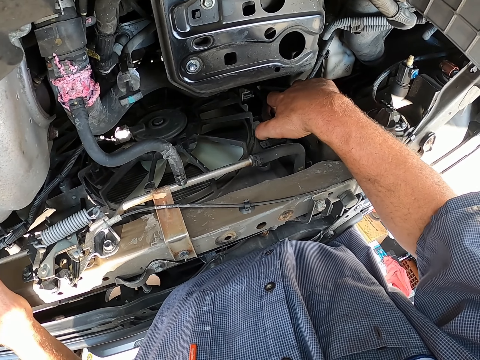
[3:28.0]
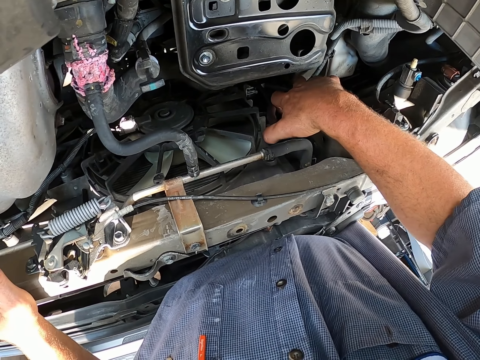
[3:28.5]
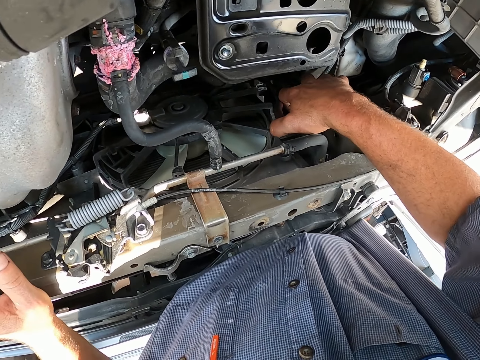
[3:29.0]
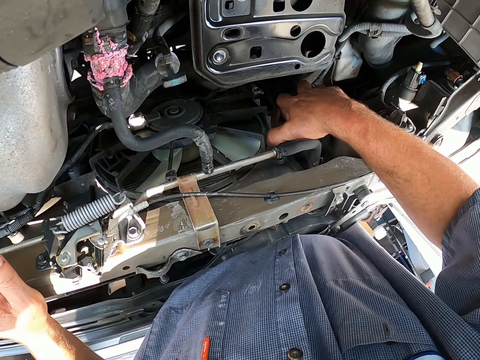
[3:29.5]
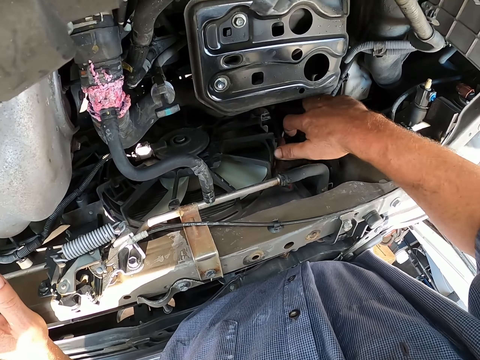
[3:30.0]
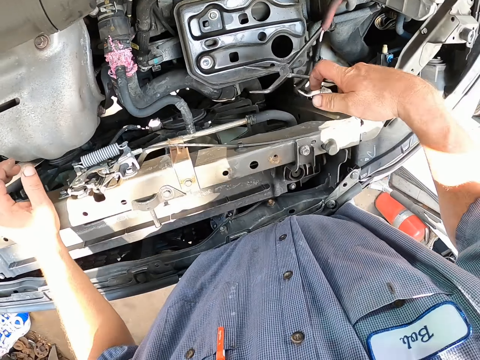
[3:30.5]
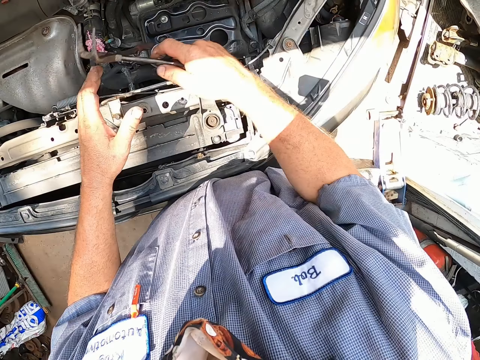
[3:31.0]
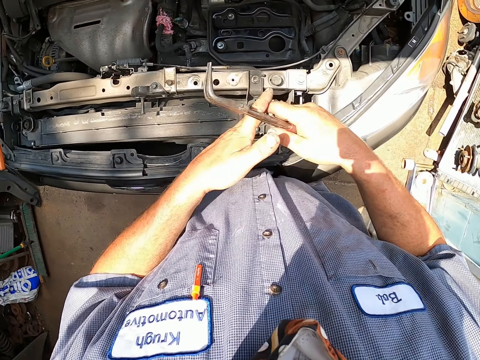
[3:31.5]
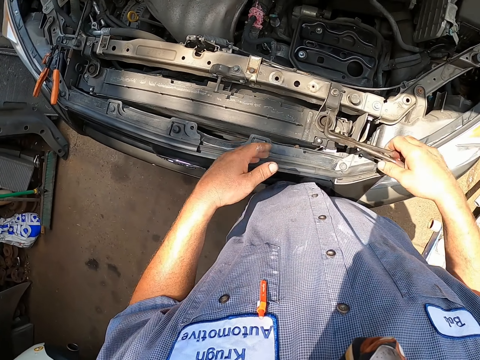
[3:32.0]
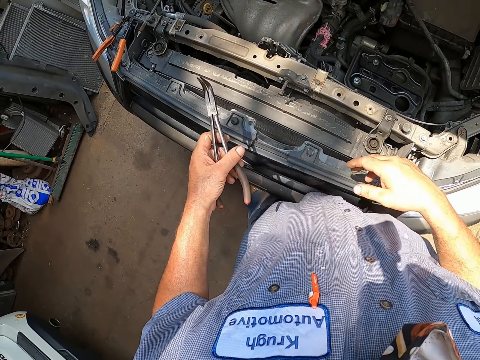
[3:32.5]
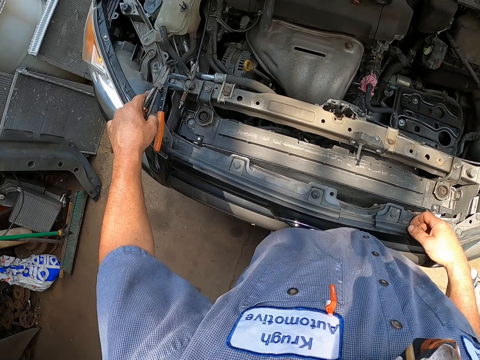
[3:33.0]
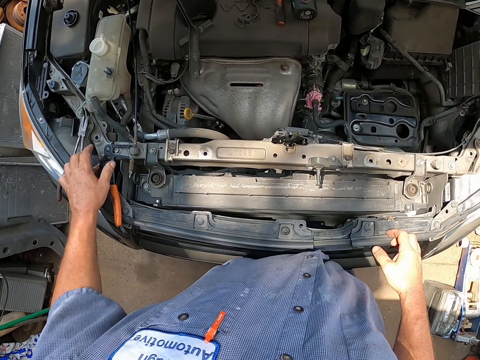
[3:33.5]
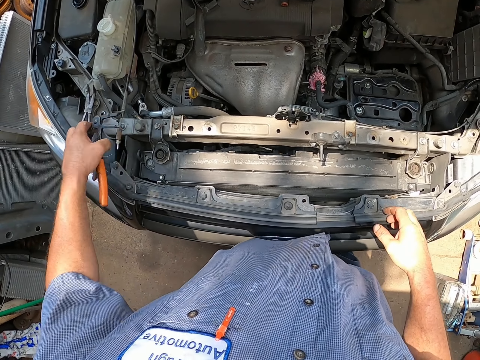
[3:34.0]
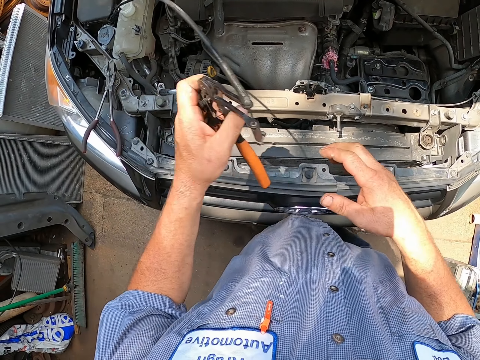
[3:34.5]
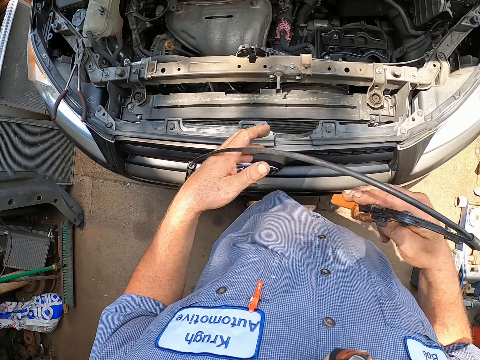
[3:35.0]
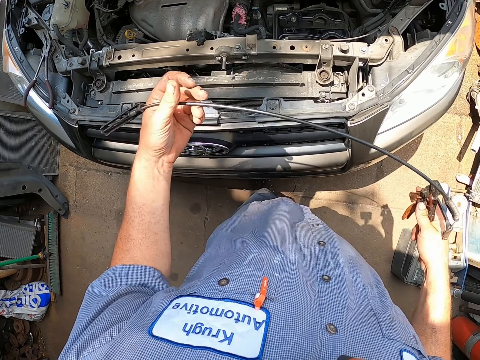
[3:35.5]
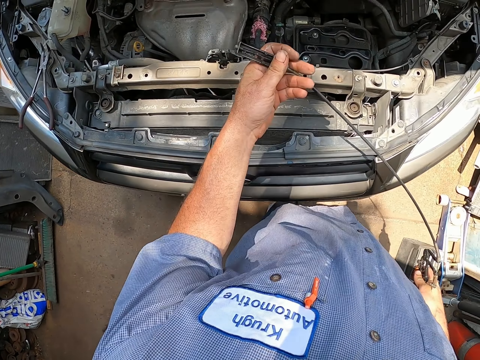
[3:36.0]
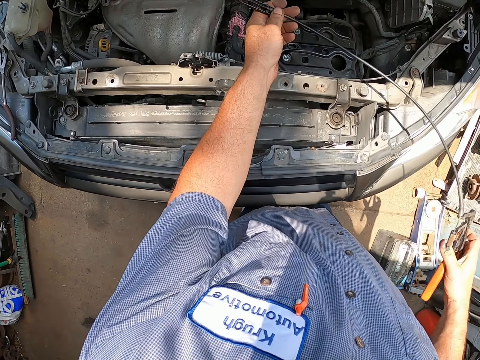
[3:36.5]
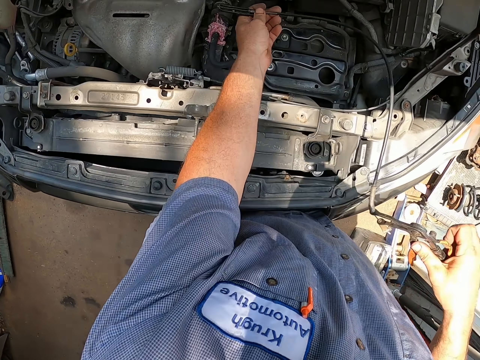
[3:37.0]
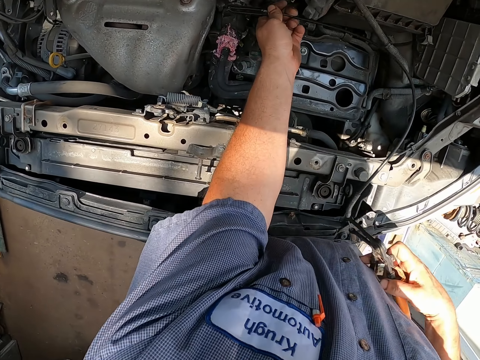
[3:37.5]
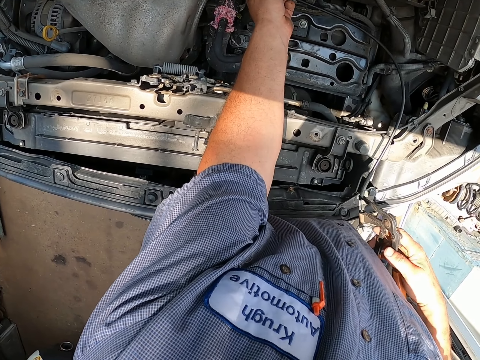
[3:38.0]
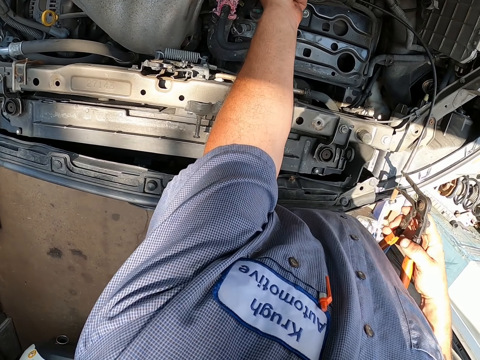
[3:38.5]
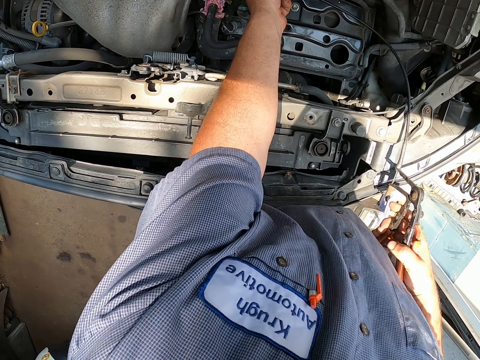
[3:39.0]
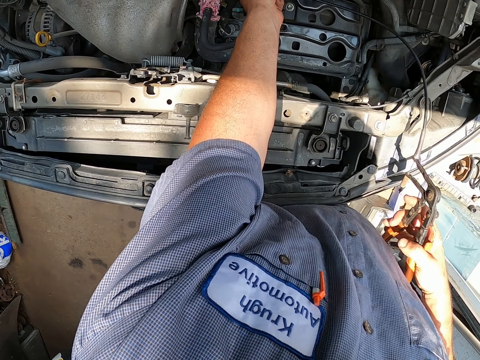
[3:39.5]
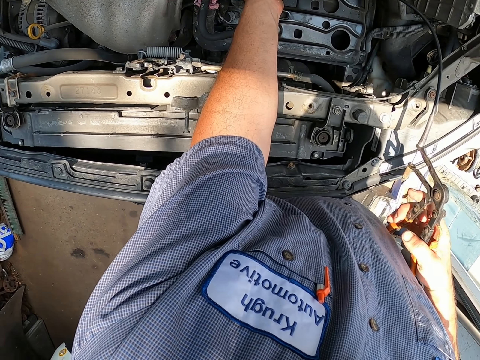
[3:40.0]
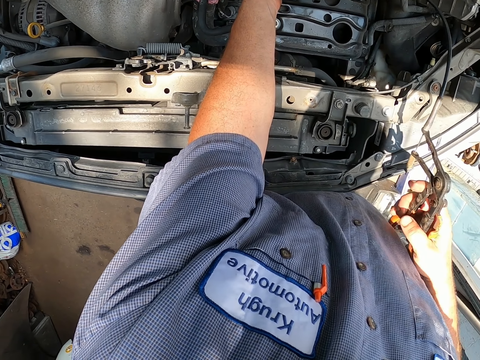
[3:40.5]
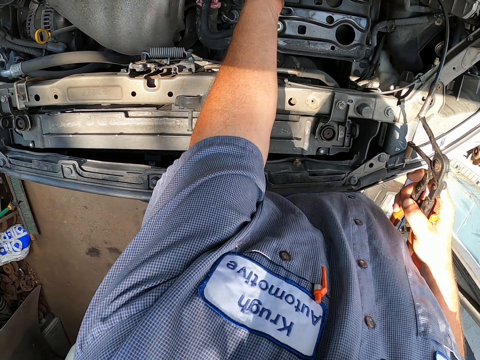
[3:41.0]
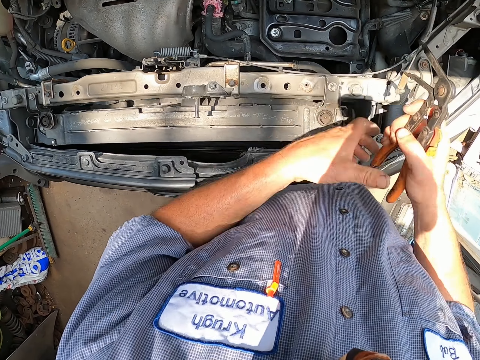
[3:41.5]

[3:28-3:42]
The camera wearer places the spanner hook on the car. They lift the pipe. They use something to repair the engine.

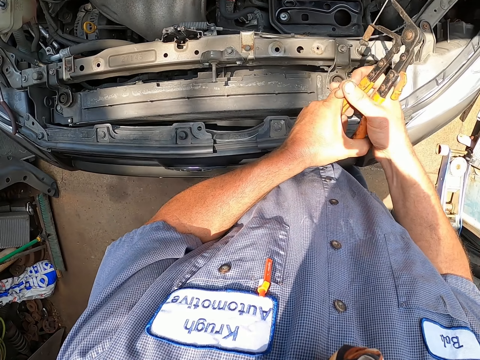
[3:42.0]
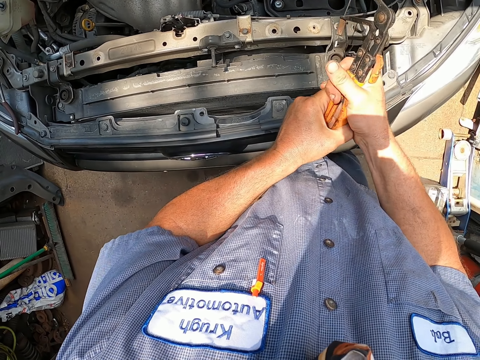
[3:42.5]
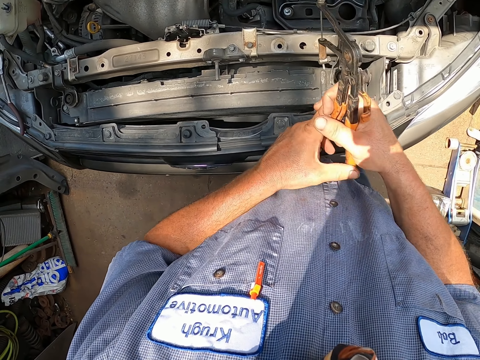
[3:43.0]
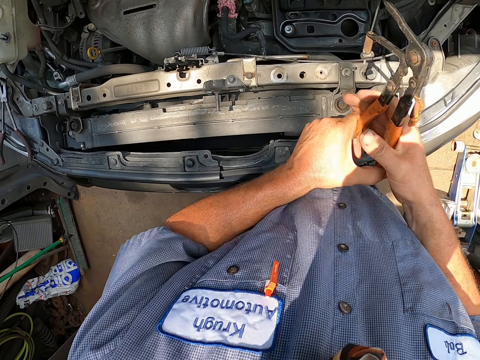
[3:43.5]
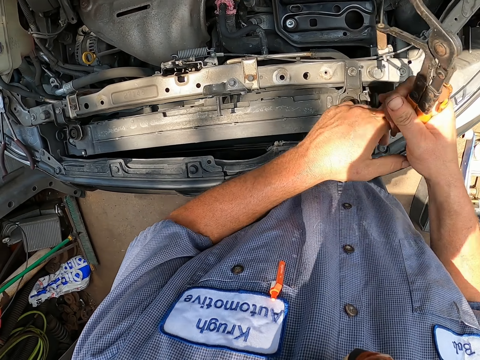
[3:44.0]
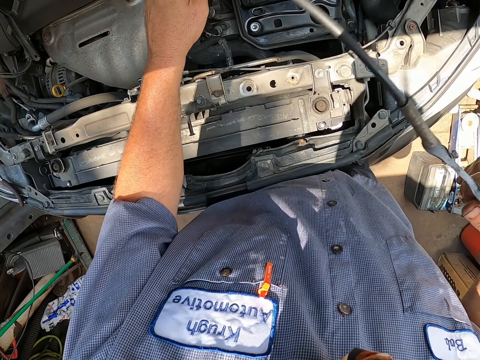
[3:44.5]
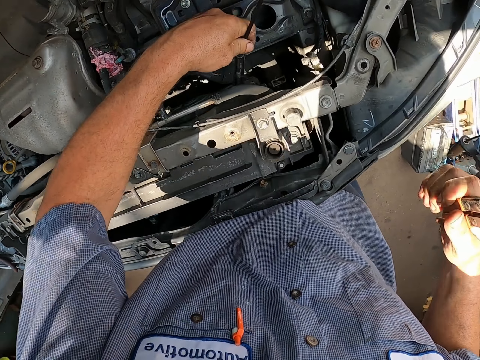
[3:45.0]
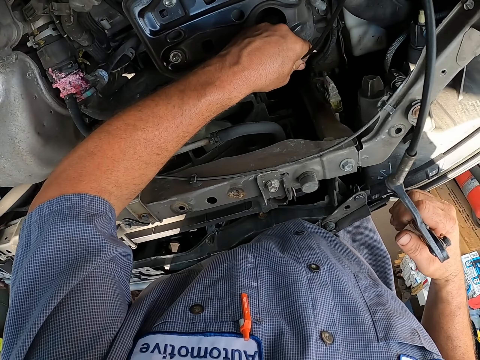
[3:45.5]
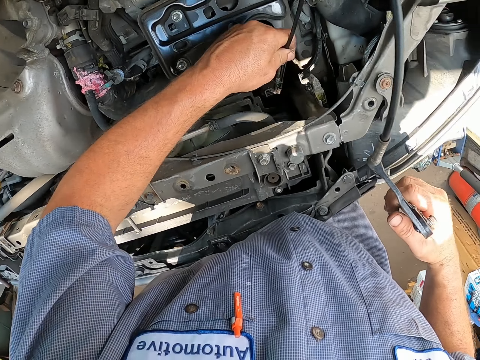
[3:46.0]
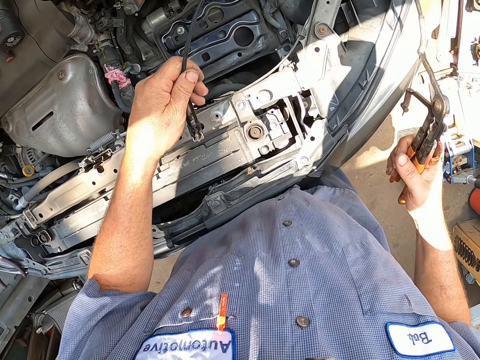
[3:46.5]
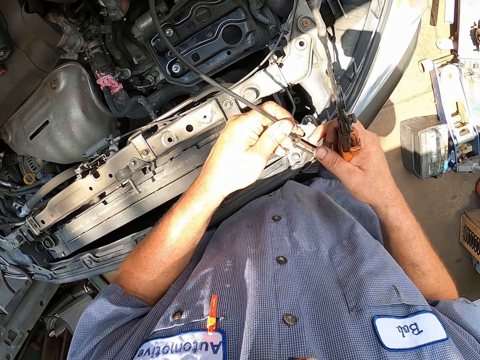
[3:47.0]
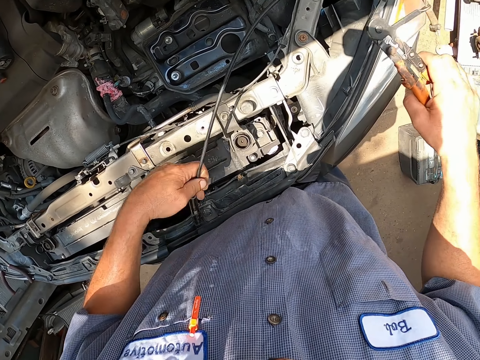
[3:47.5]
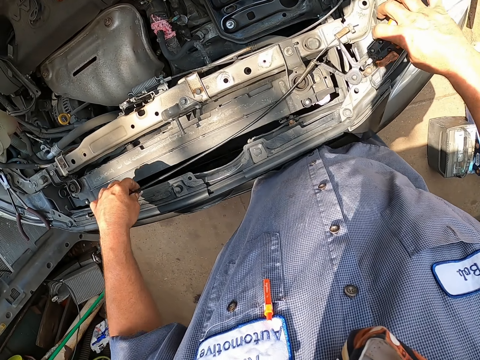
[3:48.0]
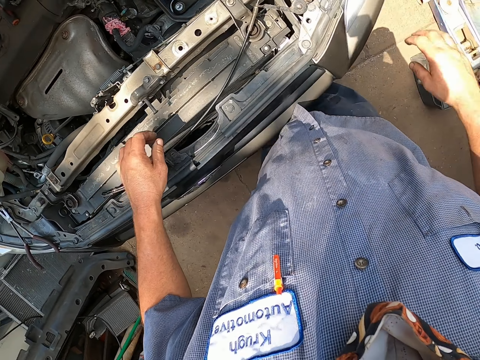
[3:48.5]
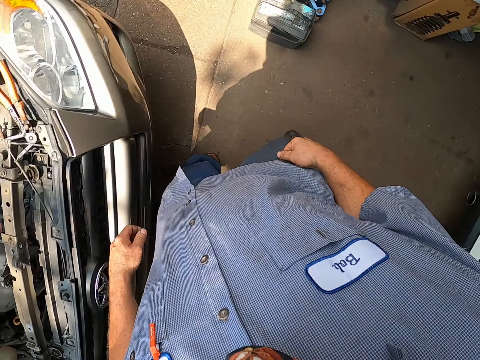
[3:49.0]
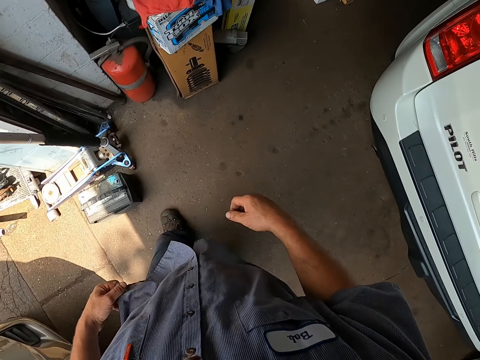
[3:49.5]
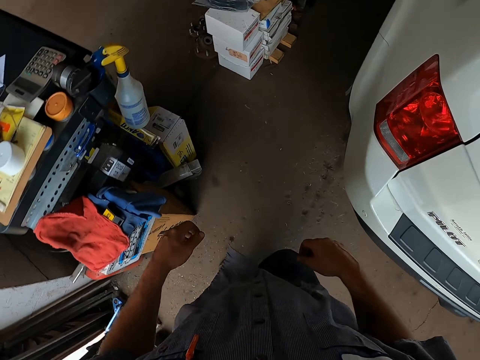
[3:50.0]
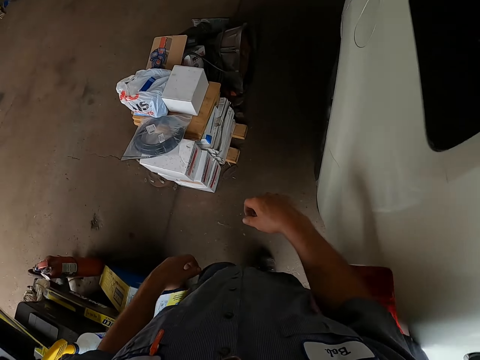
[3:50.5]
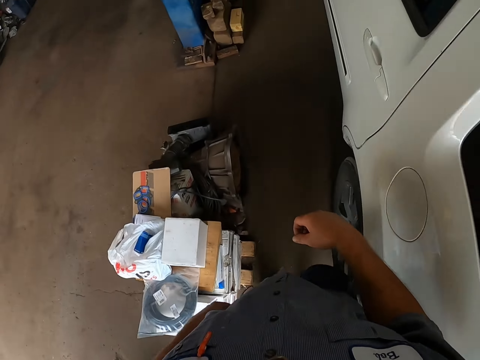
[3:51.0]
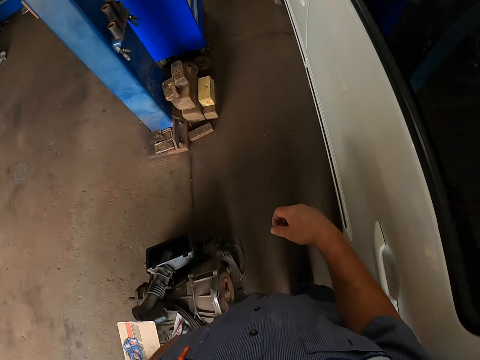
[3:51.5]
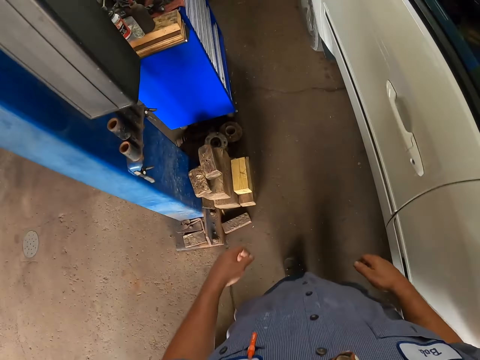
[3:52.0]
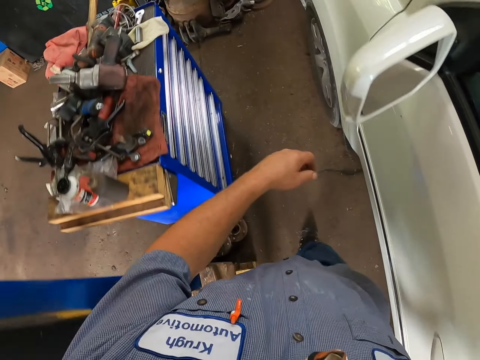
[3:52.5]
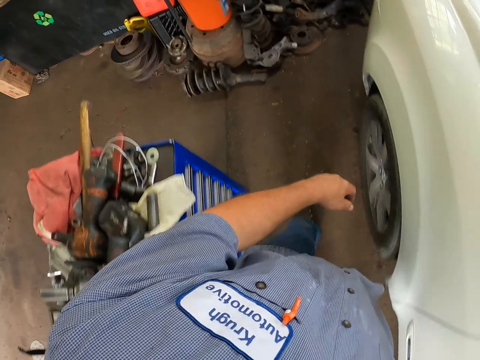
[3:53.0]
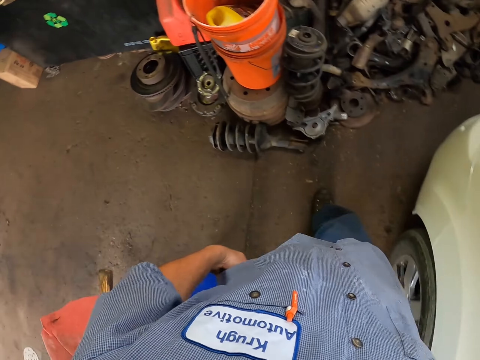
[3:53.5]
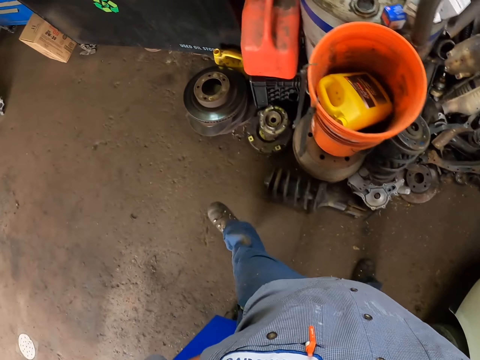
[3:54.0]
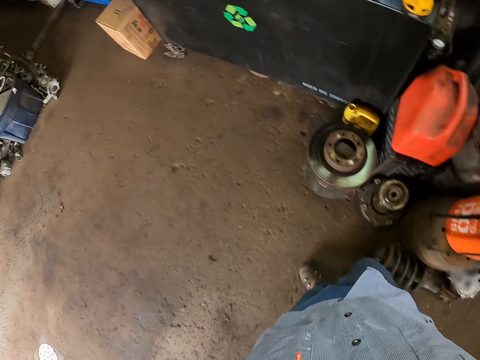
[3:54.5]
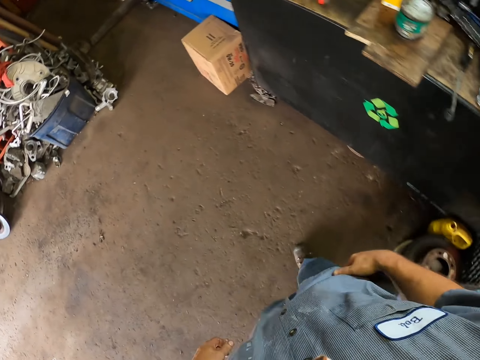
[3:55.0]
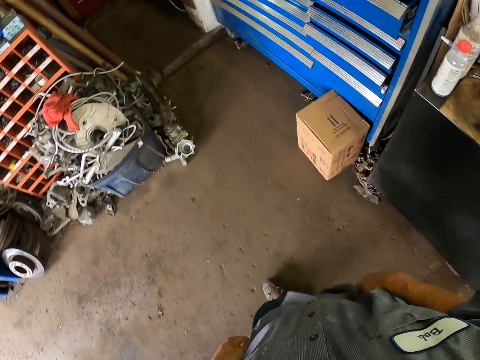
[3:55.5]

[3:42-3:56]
The camera wearer fixes the car. They place the pipe on the car. They walk away from the car. They move around the garage.
